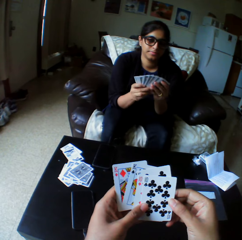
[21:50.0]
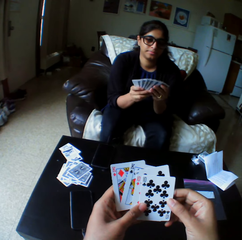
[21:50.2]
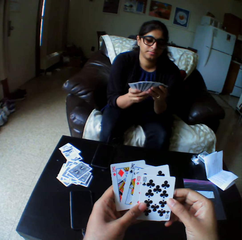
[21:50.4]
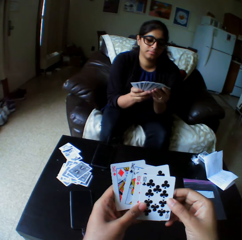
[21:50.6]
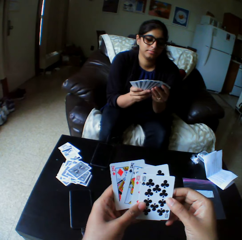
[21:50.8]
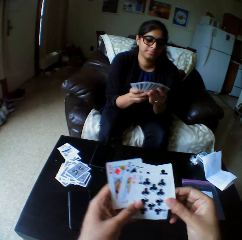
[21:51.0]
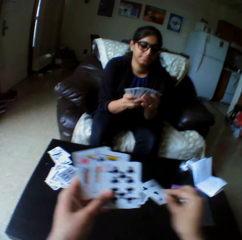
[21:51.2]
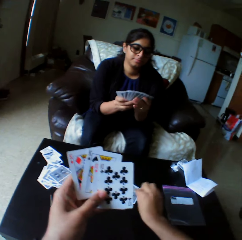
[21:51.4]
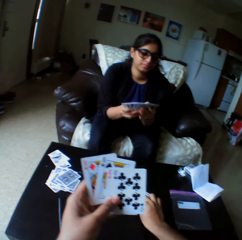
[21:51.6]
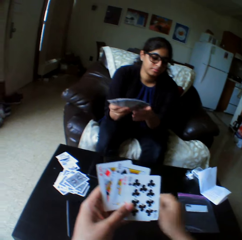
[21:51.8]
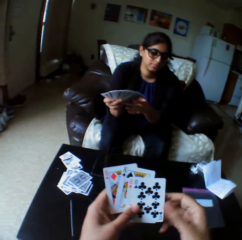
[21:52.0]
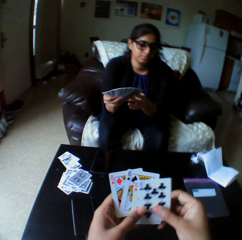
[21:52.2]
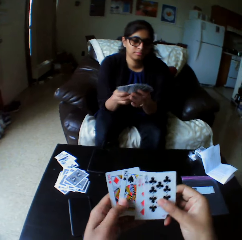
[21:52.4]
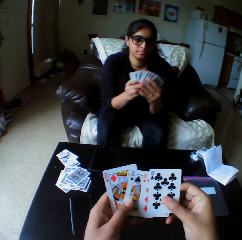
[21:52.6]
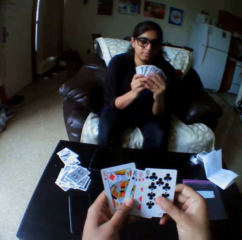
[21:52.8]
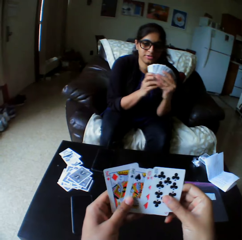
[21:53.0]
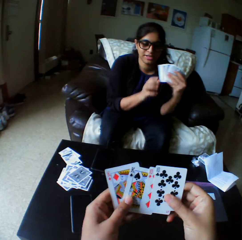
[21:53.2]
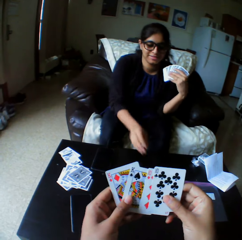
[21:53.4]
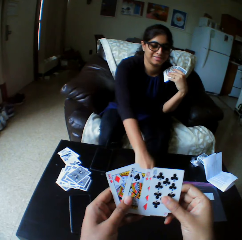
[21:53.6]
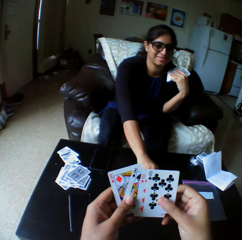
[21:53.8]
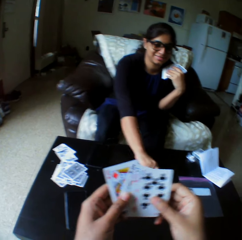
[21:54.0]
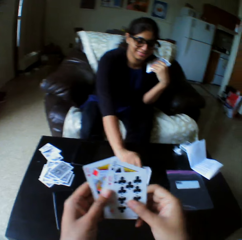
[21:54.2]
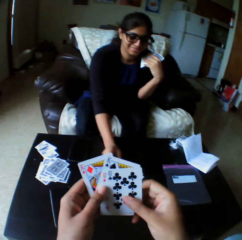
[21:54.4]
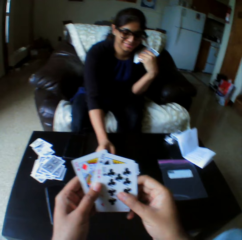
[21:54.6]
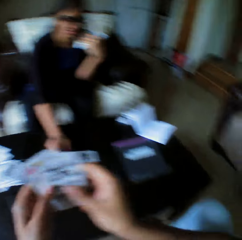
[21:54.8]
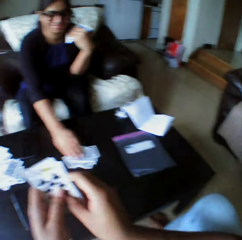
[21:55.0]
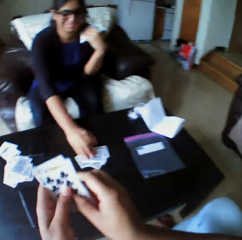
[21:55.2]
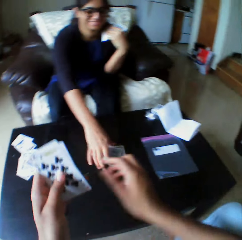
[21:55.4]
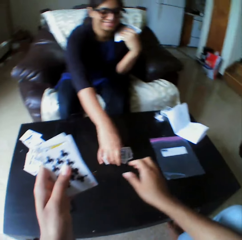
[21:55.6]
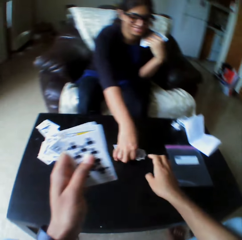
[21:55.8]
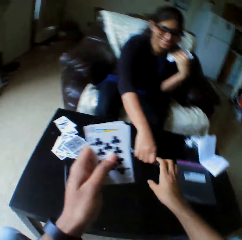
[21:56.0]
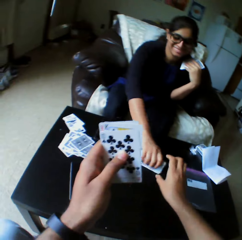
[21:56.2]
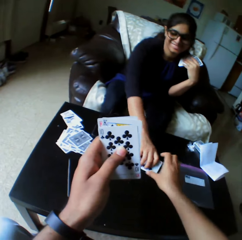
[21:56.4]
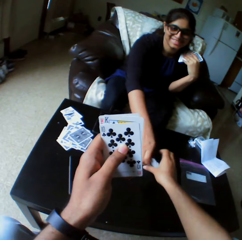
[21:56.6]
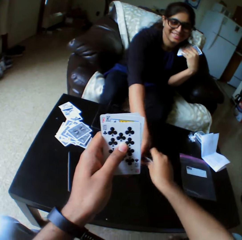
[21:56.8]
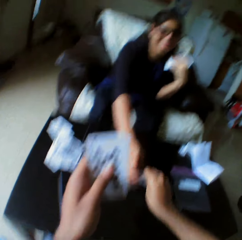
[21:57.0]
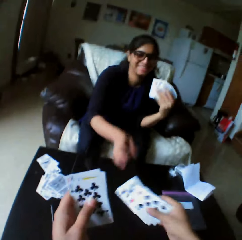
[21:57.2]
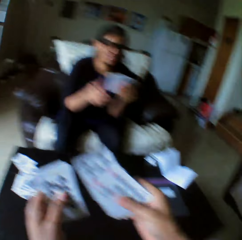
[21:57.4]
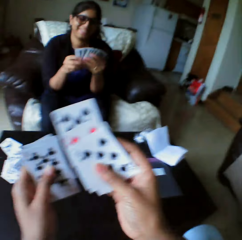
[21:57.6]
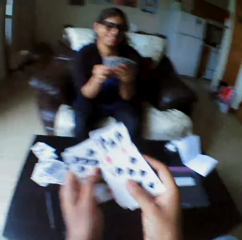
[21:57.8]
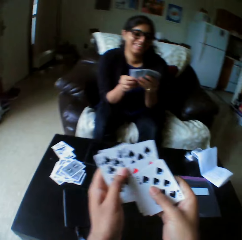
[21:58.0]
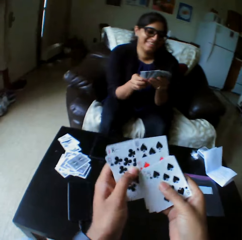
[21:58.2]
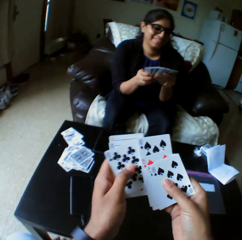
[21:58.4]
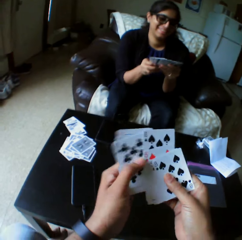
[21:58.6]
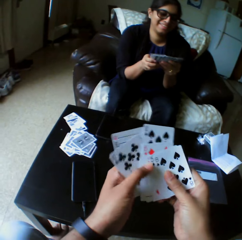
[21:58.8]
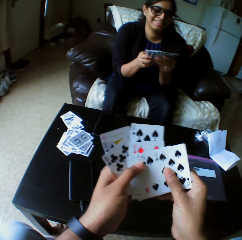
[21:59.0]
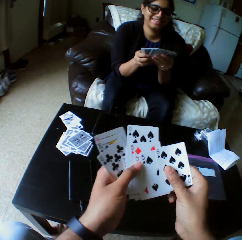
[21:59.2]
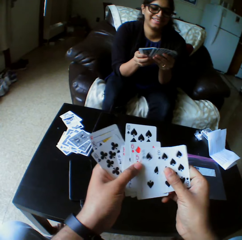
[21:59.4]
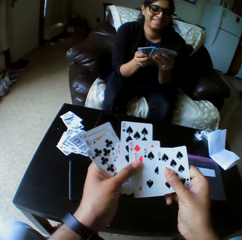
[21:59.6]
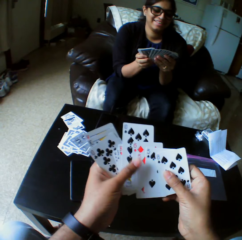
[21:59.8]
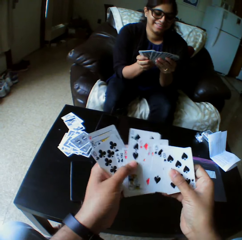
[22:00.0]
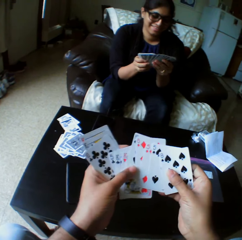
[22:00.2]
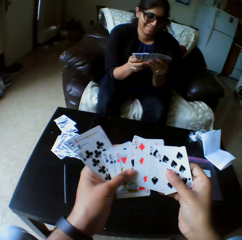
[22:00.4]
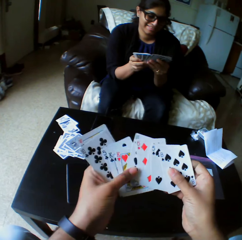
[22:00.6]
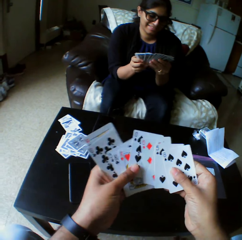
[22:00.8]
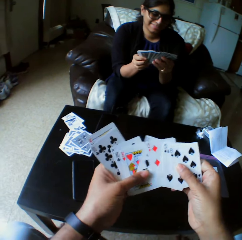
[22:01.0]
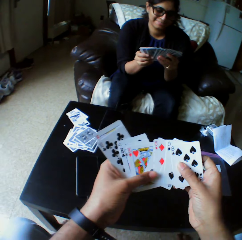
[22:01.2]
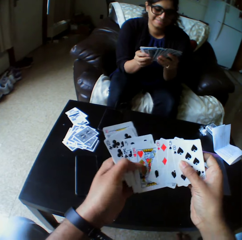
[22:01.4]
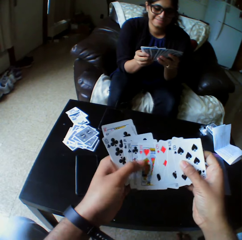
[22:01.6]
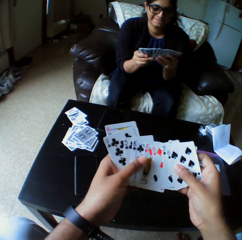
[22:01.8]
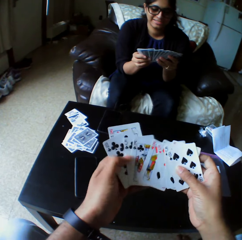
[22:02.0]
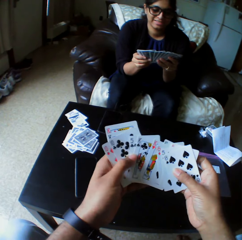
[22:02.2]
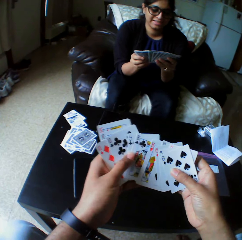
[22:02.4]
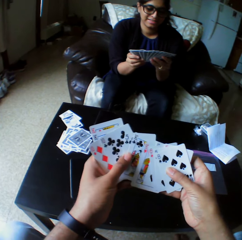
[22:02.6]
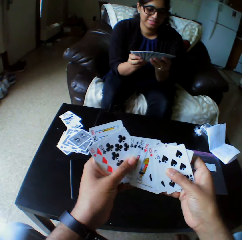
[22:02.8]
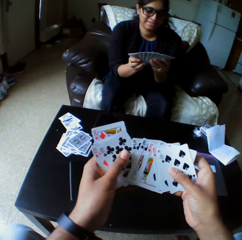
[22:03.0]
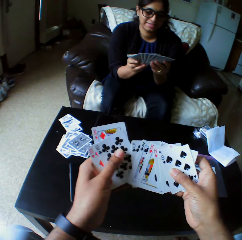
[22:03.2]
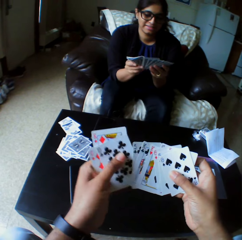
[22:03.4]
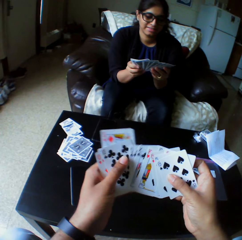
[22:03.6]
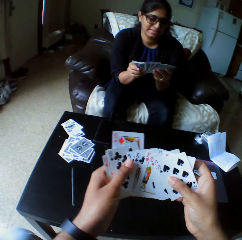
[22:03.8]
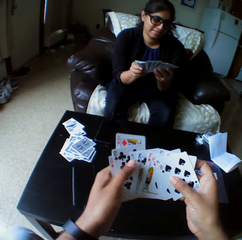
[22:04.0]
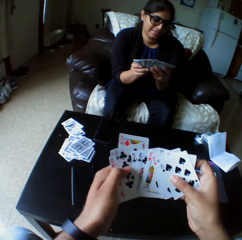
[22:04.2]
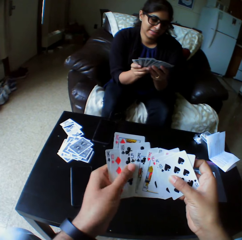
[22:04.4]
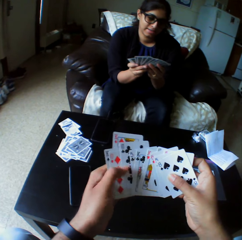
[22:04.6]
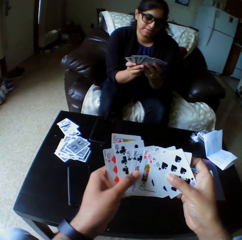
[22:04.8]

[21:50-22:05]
A lady looks at the play cards. The camera wearer drops the cards with the right hand. They select the play cards. The lady takes the play cards. A woman checks the card with her right hand. The camera wearer laughs loud. The woman packs the card with her right hand and passes the card to the camera wearer with her right hand. The camera wearer takes the play cards. They shuffle the card with both hands. Another woman shuffles the cards with both hands. The camera wearer selects the play cards. The lady selects the play cards.

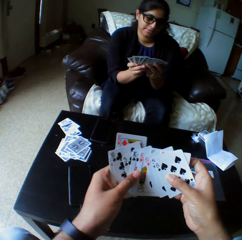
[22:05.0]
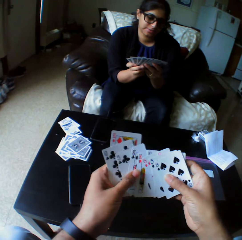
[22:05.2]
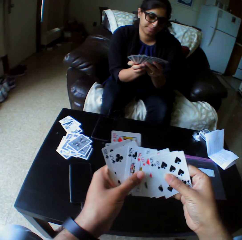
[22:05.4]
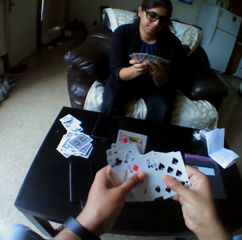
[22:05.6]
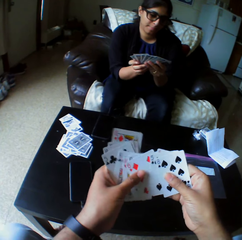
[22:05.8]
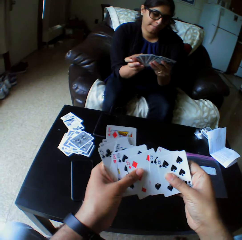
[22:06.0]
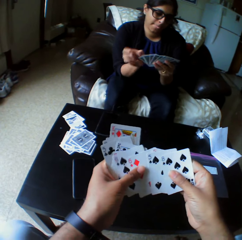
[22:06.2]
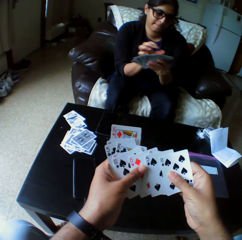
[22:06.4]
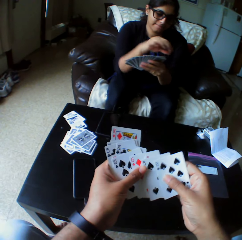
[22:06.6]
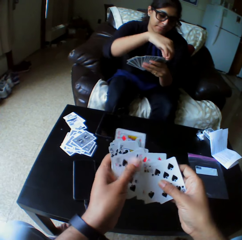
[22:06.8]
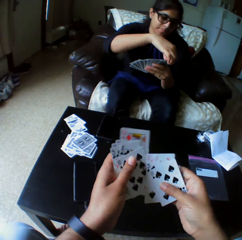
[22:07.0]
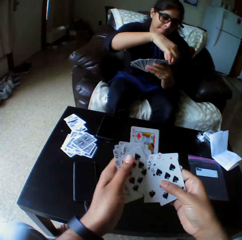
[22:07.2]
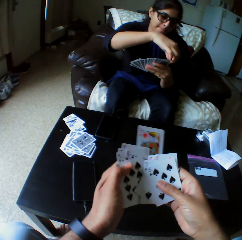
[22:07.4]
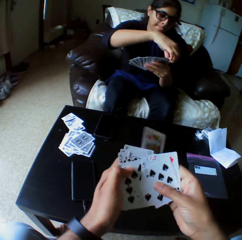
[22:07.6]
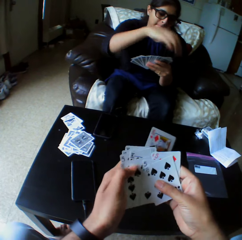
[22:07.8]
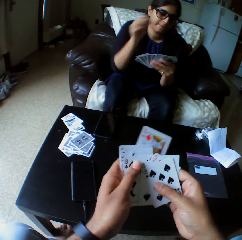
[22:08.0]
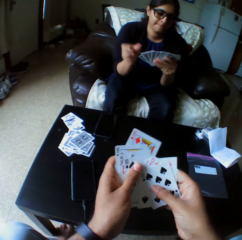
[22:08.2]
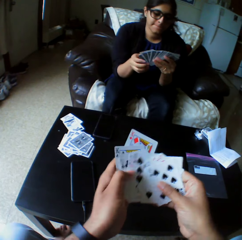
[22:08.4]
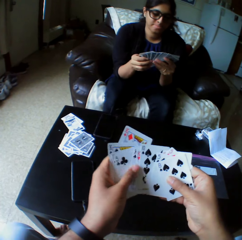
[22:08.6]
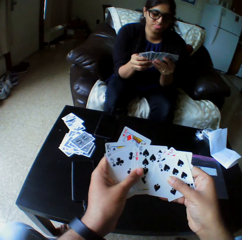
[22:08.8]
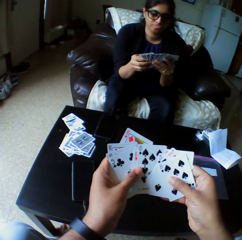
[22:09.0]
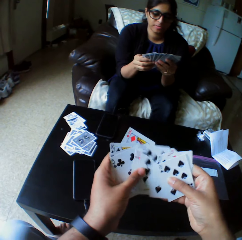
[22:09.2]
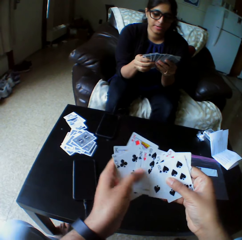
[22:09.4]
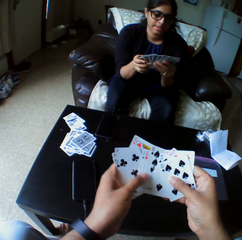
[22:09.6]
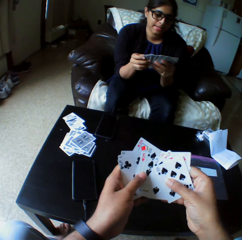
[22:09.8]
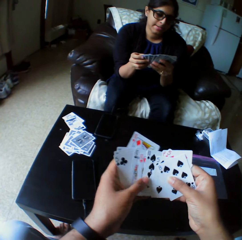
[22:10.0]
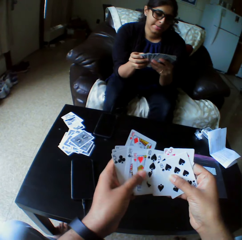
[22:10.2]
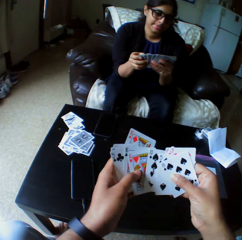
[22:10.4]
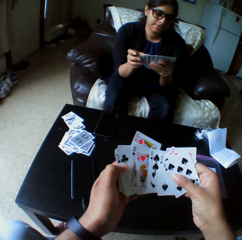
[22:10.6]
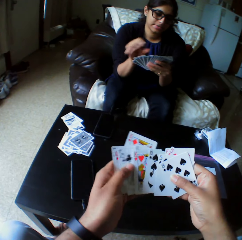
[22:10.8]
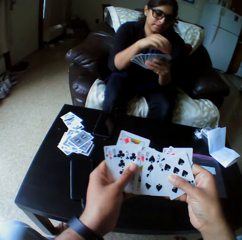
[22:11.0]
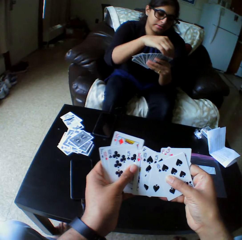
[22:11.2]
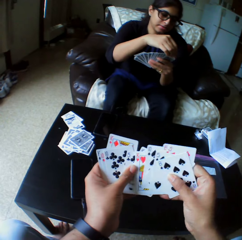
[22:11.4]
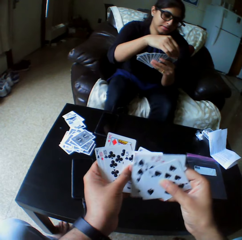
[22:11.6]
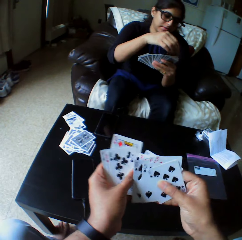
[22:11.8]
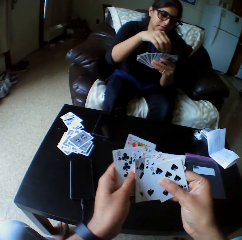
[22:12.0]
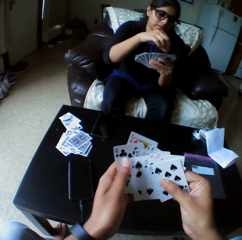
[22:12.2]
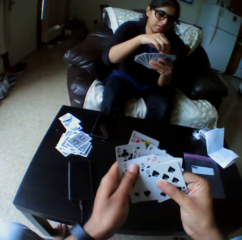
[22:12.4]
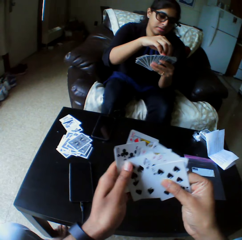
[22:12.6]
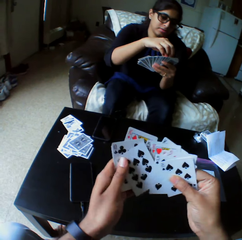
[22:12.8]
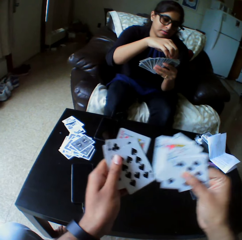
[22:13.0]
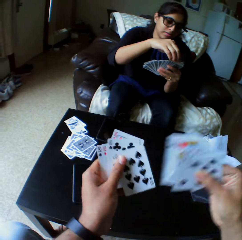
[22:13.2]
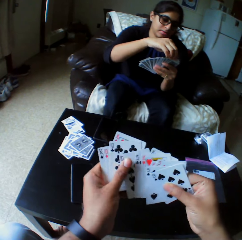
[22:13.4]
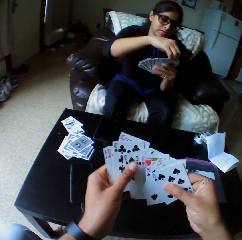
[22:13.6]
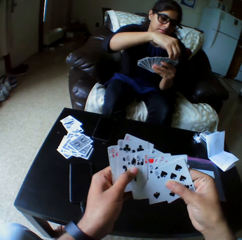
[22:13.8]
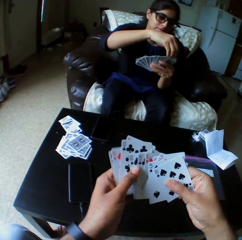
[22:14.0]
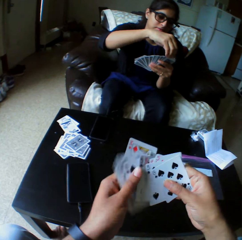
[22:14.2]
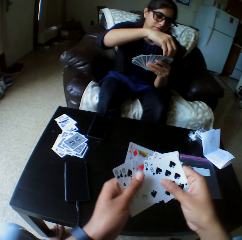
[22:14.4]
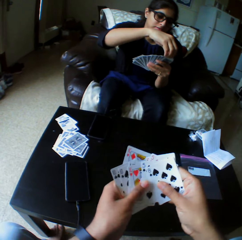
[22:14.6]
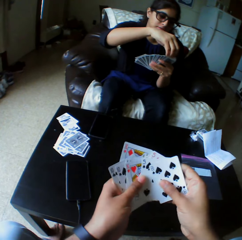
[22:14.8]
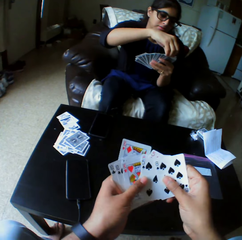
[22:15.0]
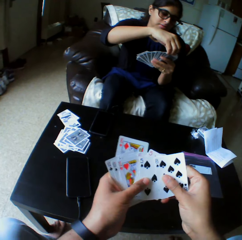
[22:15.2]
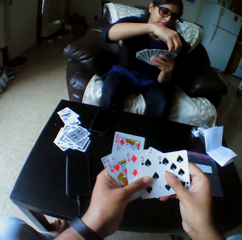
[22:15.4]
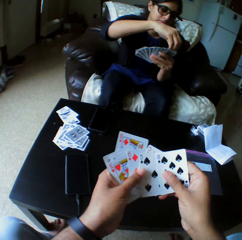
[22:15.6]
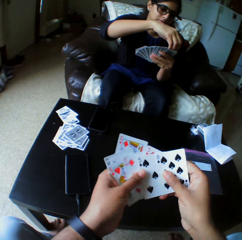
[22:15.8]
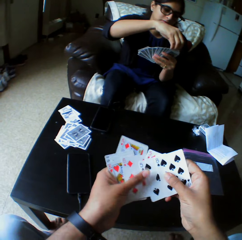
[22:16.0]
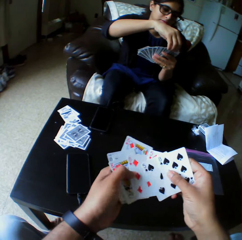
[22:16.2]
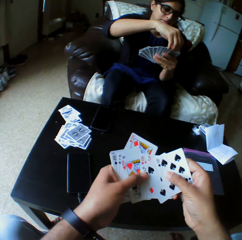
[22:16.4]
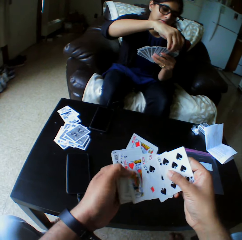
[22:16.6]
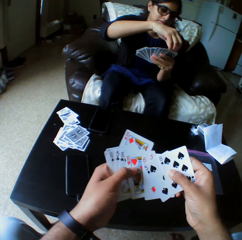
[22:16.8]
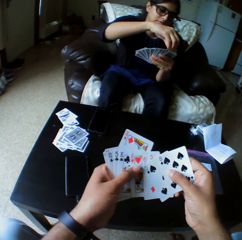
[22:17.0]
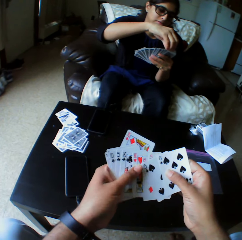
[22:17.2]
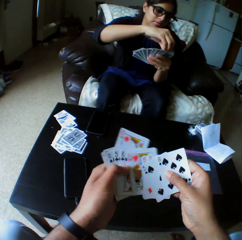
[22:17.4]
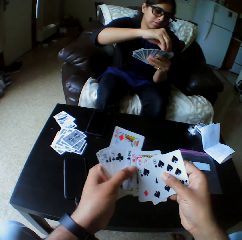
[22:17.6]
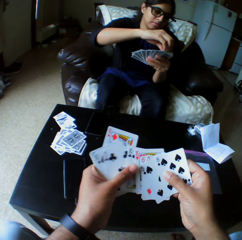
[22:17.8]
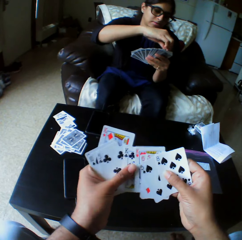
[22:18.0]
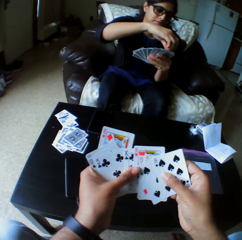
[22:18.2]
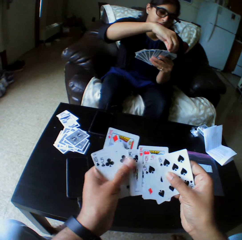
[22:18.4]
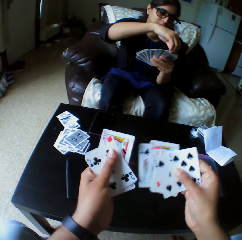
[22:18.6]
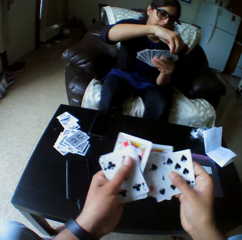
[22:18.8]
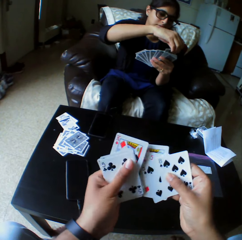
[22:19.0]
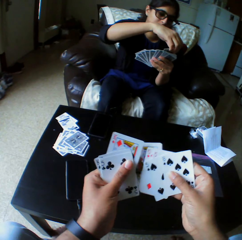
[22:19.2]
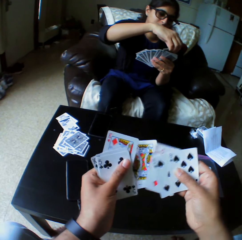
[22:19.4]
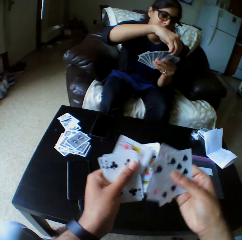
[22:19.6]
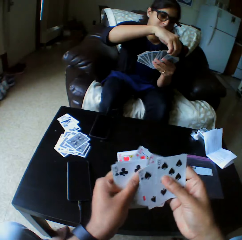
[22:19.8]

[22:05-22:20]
A lady touches the play cards. The lady looks at the play cards. The lady takes the play card.
